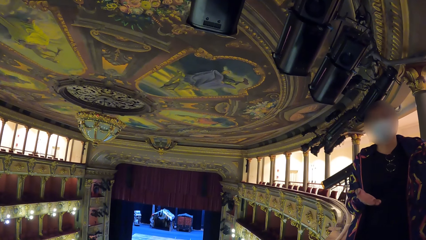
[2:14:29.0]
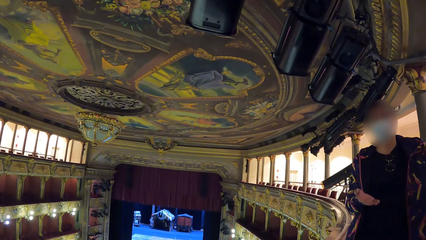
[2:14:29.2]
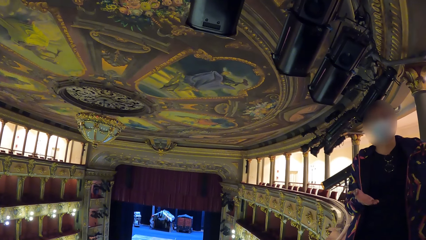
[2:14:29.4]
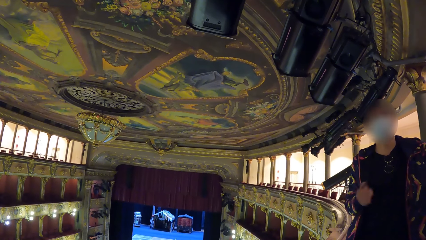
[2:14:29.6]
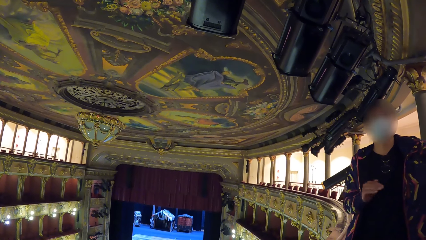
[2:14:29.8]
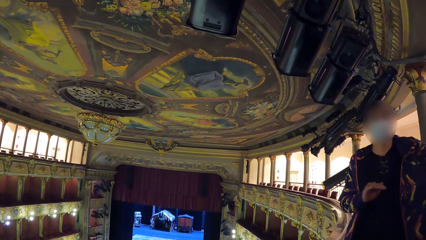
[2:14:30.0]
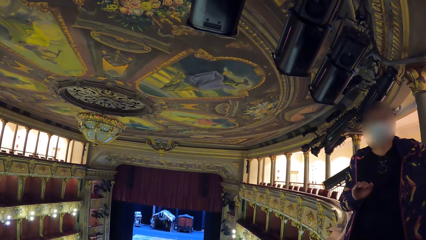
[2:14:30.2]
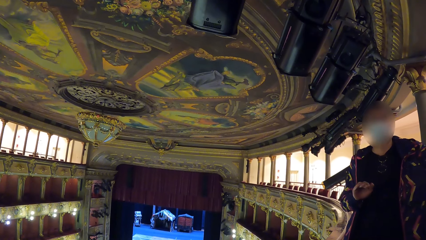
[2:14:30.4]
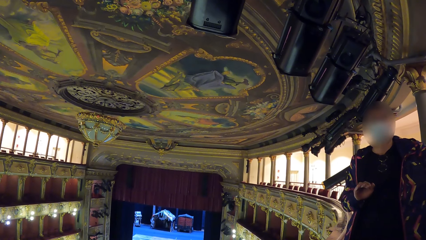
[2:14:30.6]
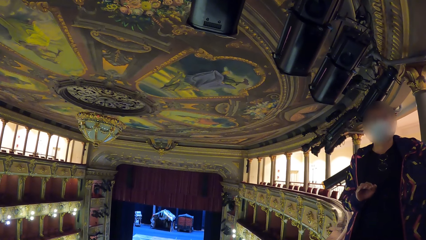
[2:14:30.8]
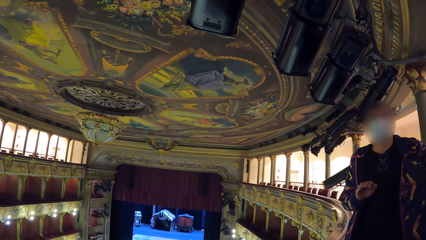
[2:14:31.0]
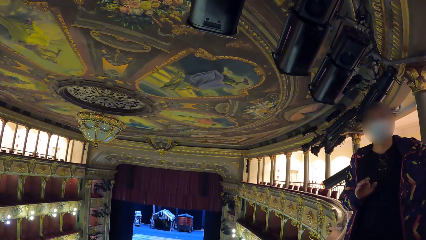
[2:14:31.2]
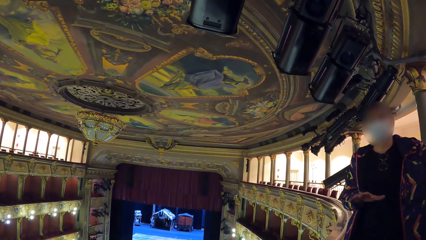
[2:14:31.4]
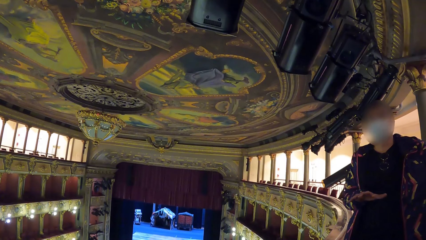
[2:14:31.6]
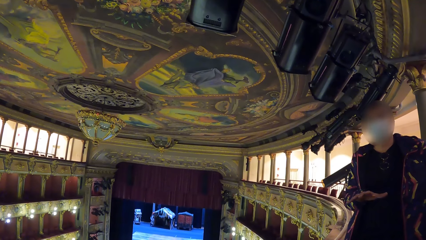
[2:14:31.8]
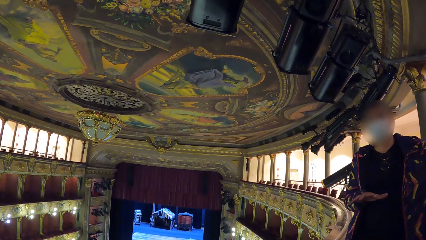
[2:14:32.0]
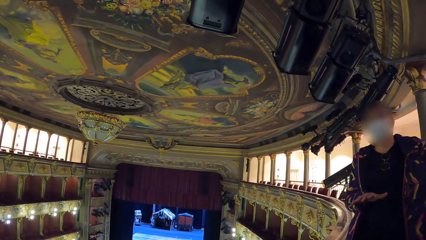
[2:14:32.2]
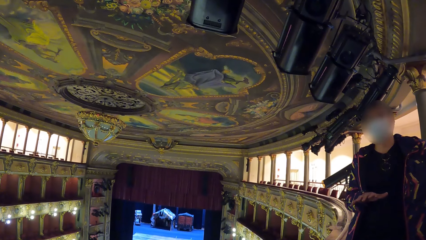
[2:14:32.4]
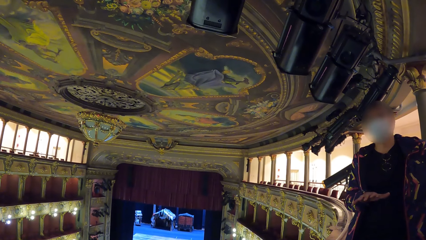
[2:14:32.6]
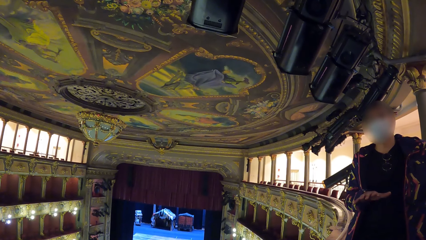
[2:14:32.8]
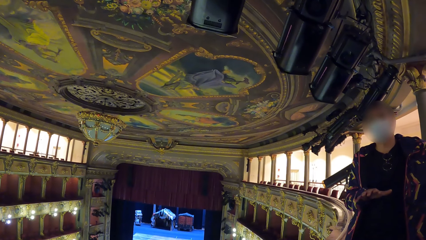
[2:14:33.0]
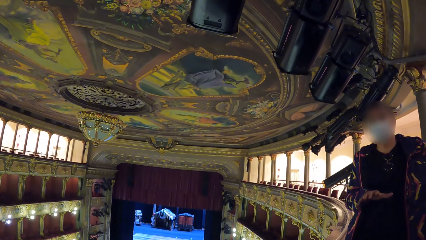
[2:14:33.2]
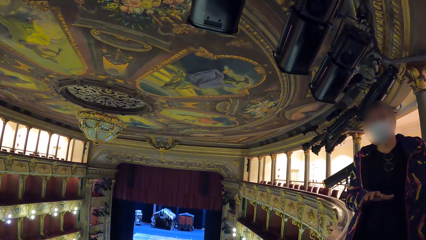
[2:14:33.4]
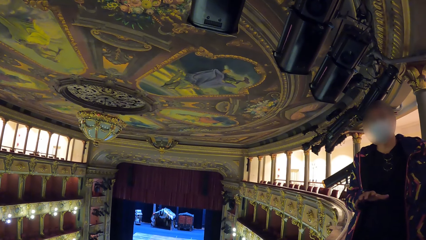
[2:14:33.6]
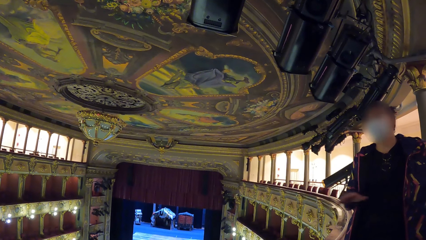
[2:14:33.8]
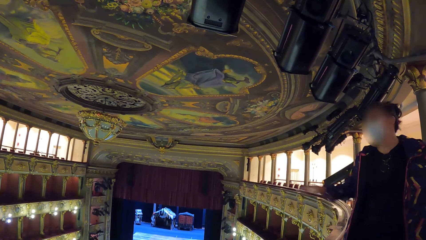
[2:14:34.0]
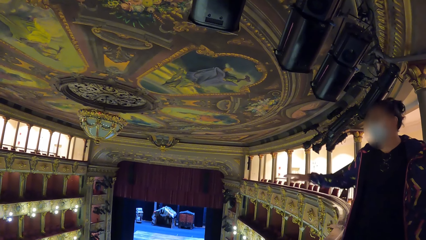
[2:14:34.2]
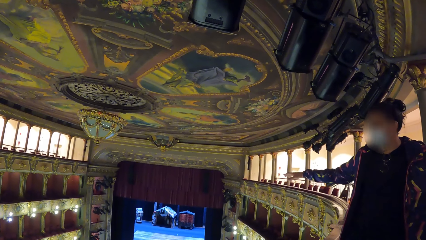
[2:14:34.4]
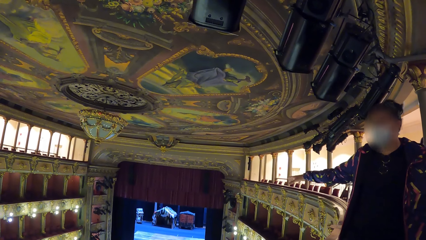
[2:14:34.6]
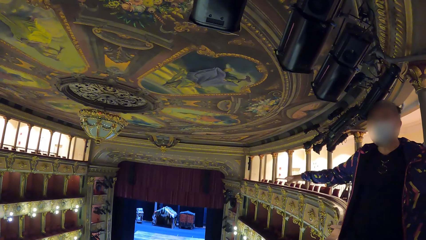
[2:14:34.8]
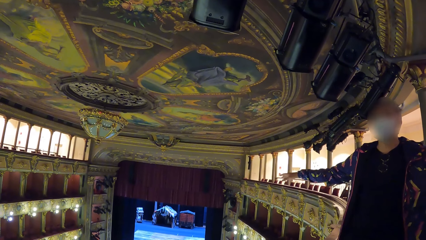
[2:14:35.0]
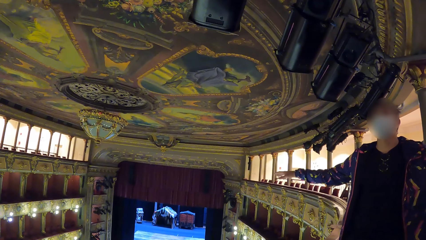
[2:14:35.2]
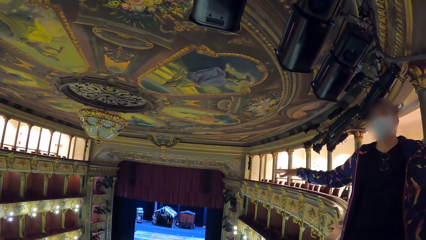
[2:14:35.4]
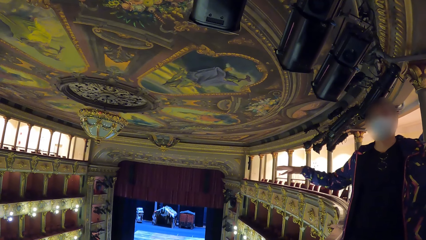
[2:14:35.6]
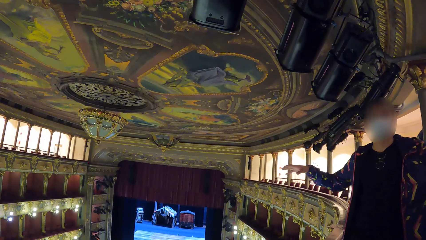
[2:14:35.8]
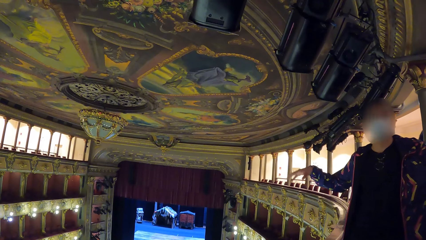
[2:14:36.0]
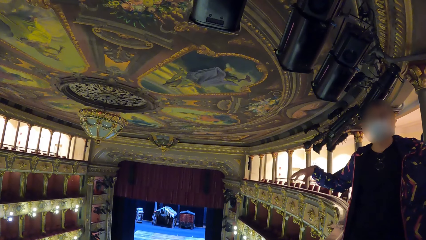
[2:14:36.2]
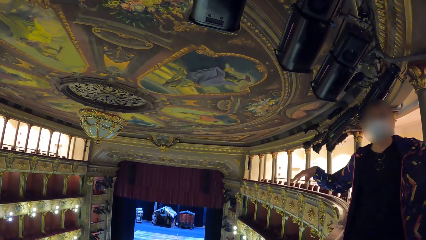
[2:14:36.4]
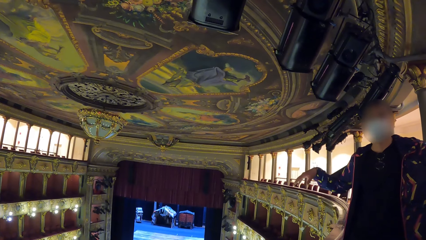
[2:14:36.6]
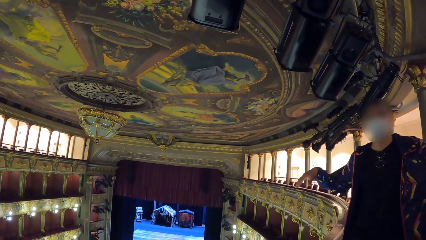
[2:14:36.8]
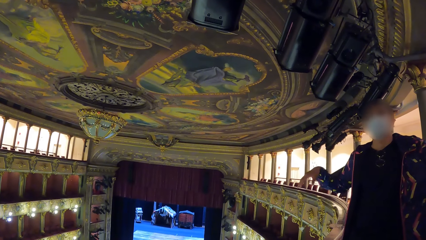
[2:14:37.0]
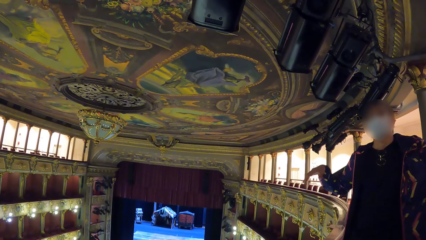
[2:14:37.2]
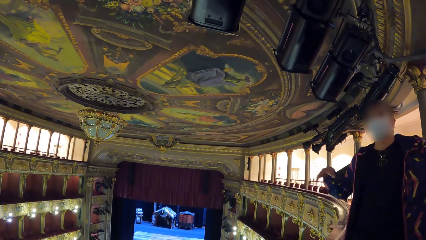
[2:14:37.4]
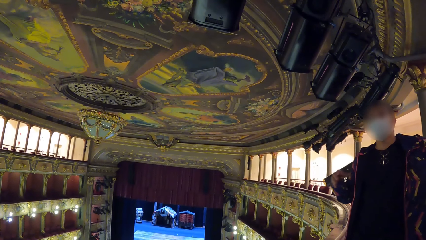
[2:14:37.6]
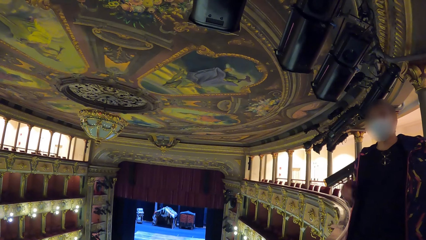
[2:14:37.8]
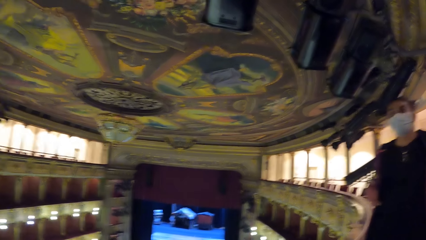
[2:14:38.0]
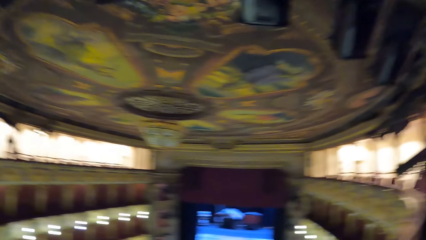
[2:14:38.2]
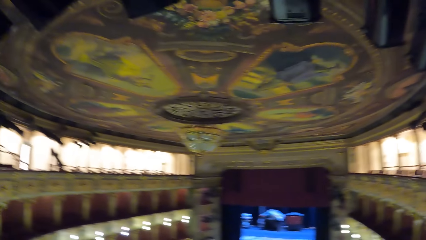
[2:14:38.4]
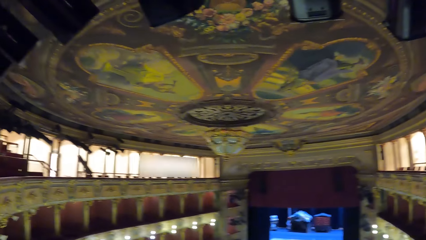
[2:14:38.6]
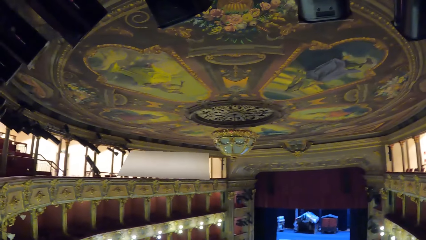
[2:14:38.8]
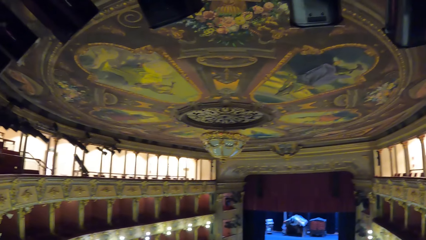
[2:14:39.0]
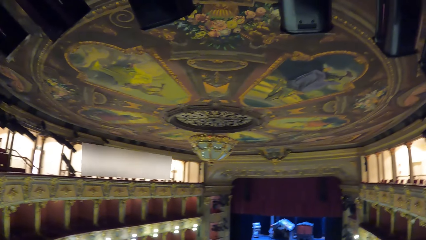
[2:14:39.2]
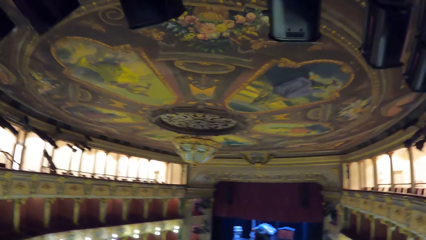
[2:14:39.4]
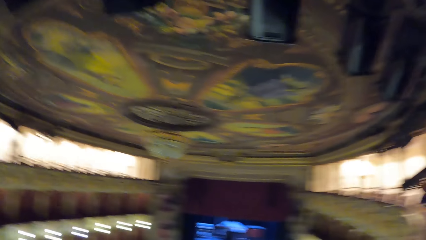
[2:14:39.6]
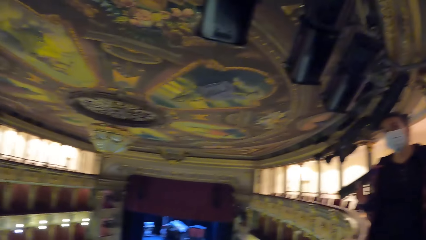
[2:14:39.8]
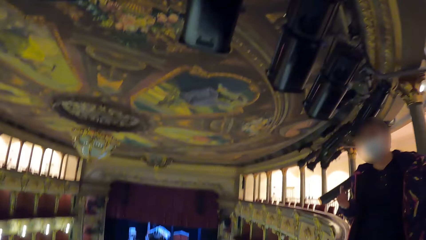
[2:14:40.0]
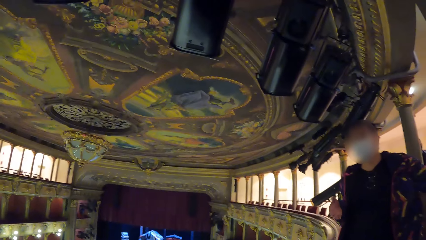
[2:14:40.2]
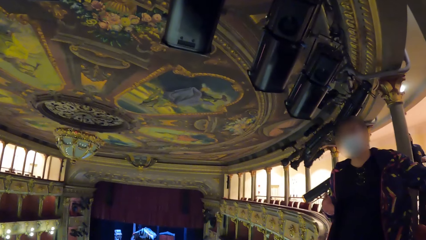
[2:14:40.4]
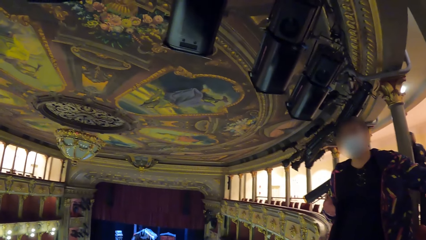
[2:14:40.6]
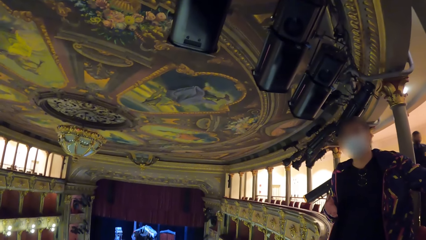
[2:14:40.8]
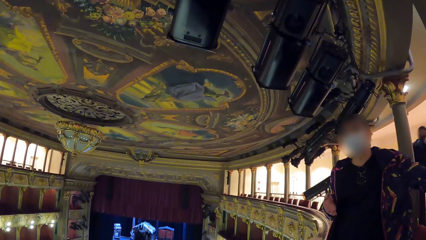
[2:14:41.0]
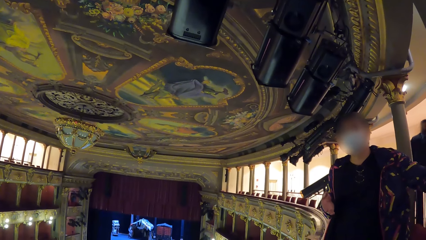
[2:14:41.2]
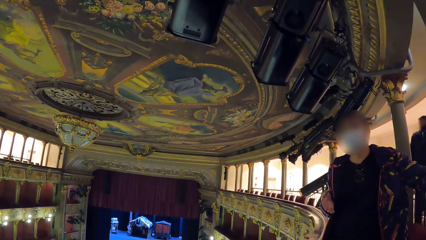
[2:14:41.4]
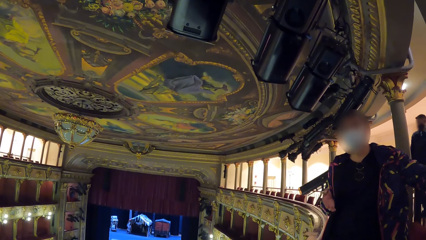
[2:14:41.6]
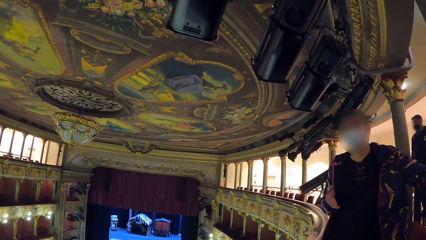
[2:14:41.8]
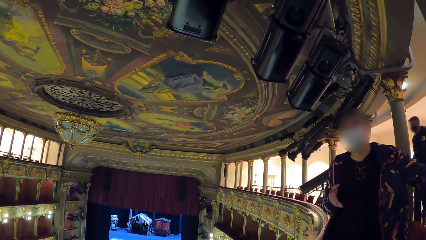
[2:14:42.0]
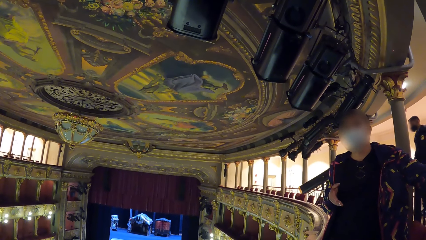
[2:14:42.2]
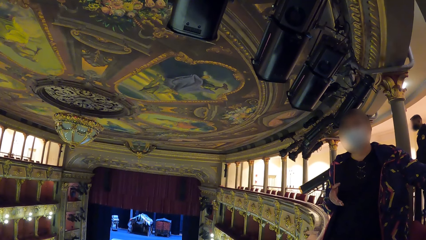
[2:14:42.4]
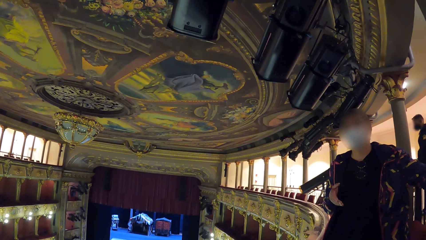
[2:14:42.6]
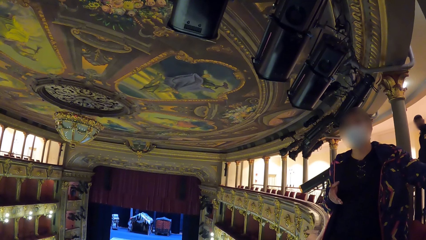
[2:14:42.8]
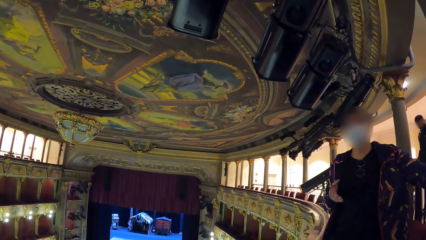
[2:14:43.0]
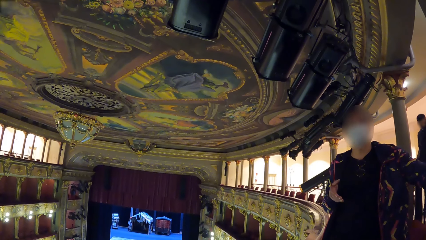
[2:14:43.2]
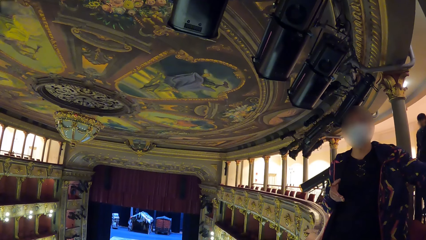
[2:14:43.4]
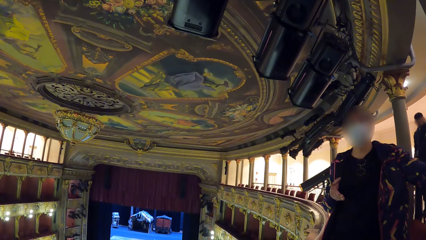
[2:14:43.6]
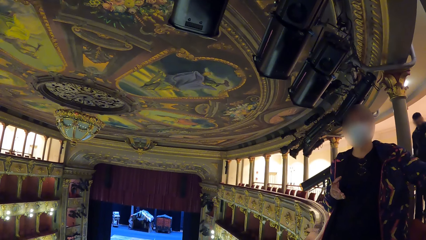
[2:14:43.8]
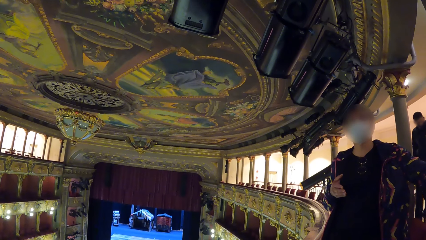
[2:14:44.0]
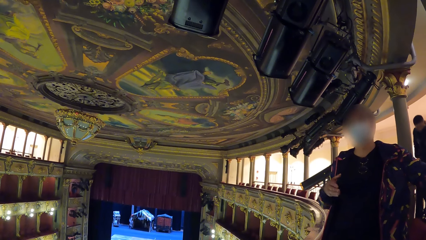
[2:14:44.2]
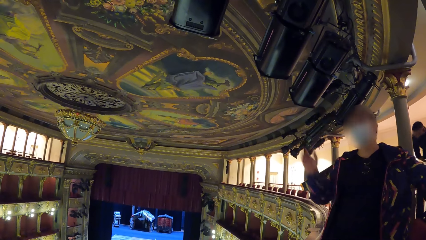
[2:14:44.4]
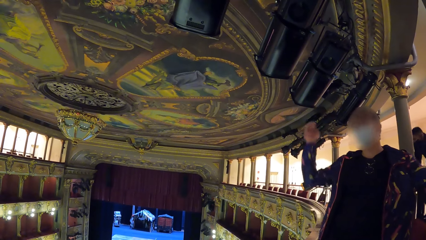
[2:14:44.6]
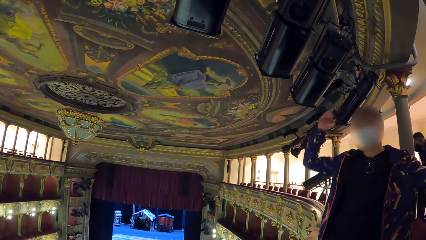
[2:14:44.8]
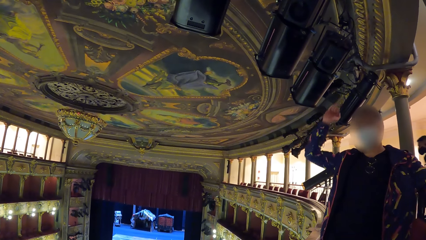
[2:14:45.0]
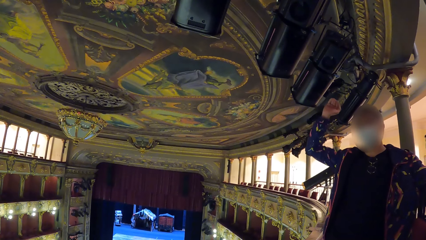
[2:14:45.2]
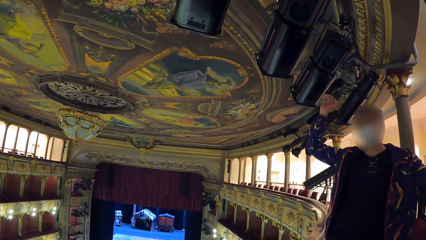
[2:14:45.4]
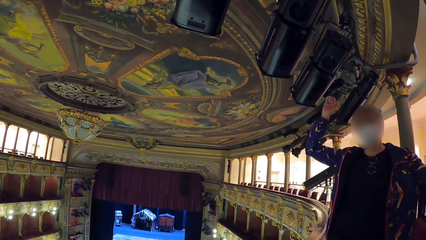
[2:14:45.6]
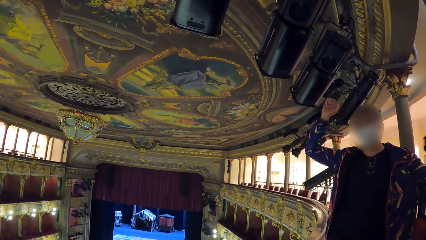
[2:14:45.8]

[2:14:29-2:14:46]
The camera wearer looks around. They look at a man.
